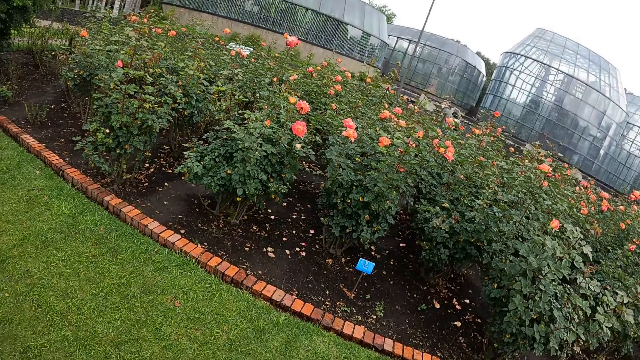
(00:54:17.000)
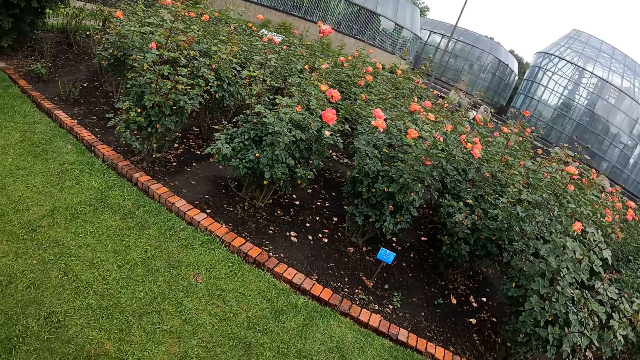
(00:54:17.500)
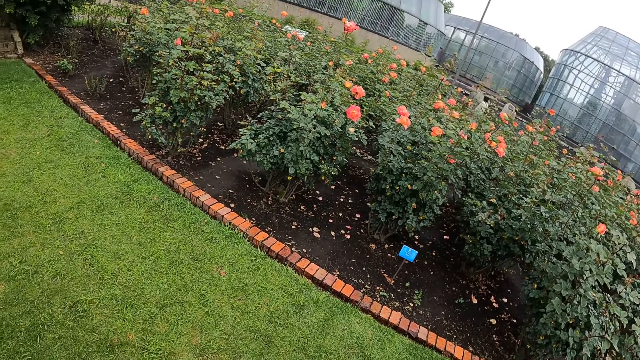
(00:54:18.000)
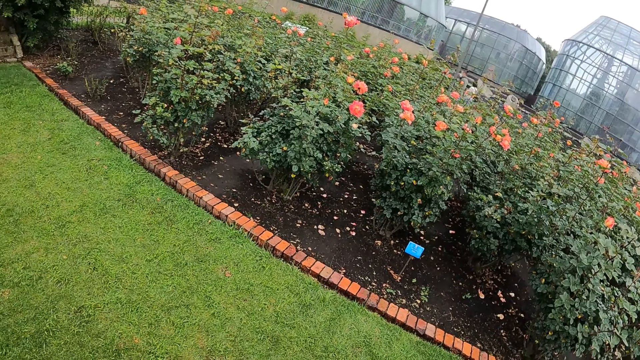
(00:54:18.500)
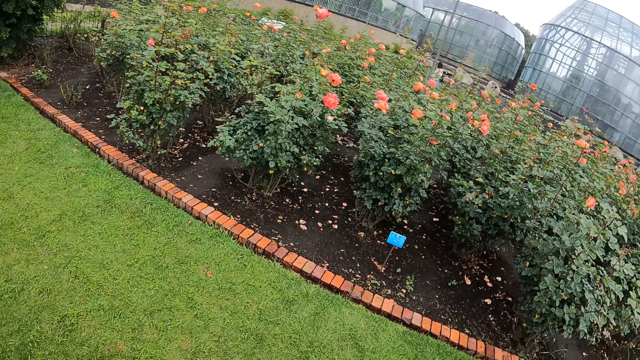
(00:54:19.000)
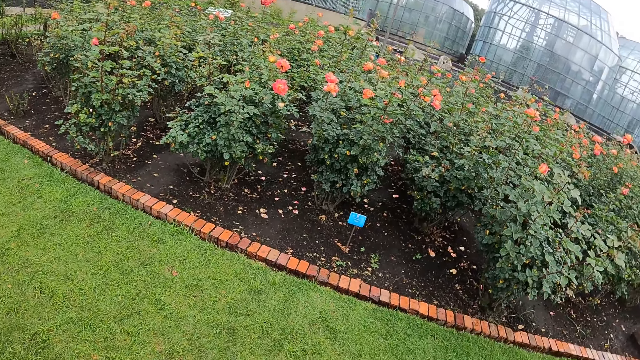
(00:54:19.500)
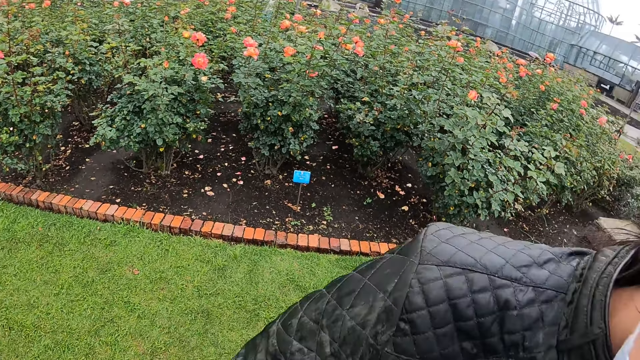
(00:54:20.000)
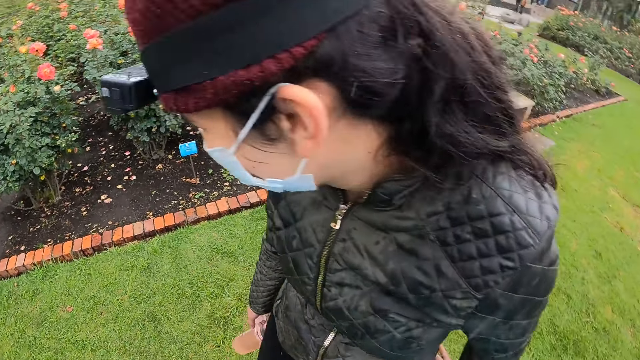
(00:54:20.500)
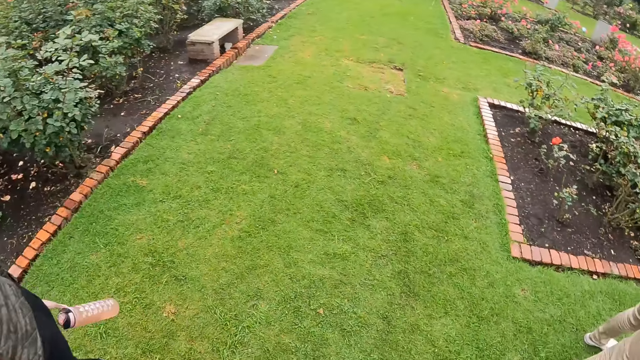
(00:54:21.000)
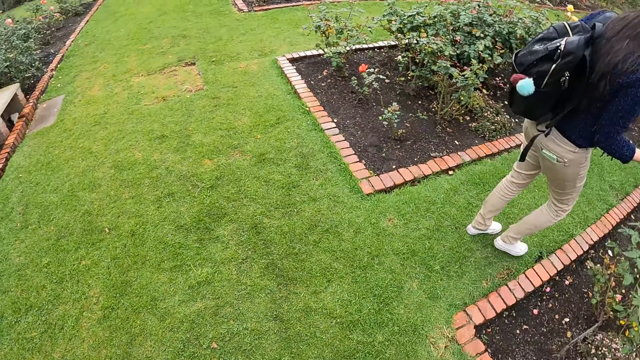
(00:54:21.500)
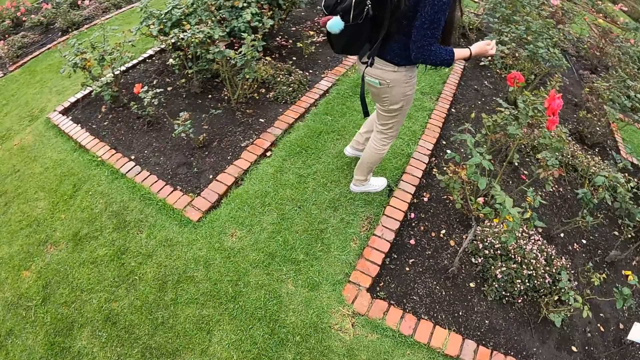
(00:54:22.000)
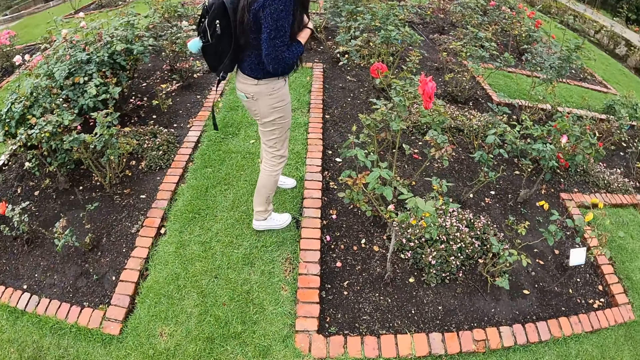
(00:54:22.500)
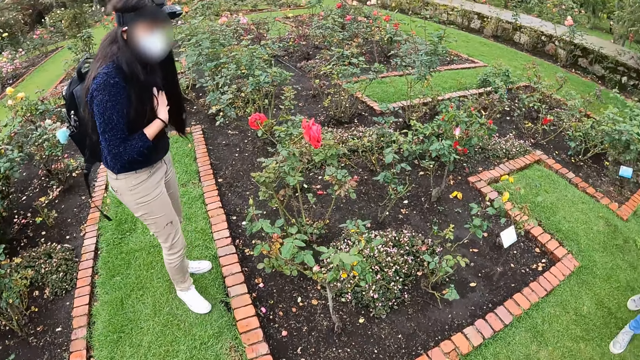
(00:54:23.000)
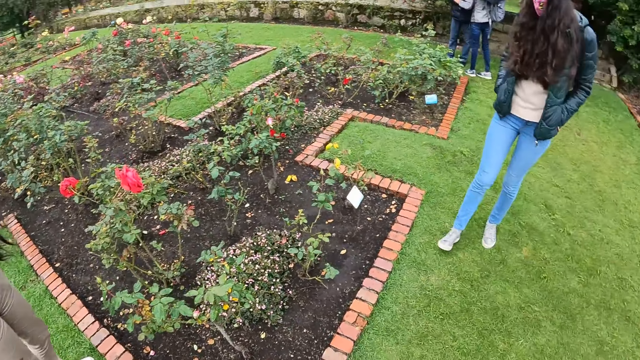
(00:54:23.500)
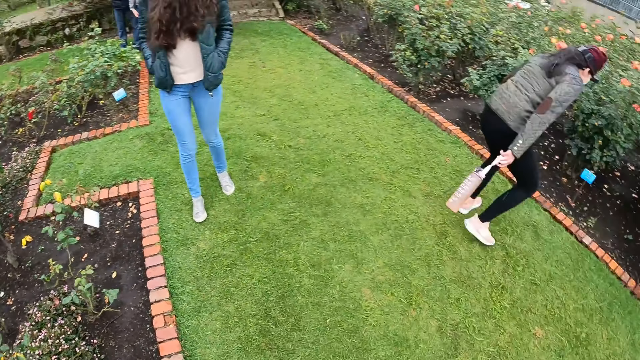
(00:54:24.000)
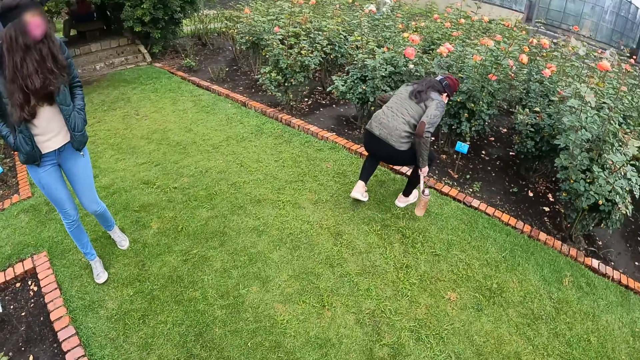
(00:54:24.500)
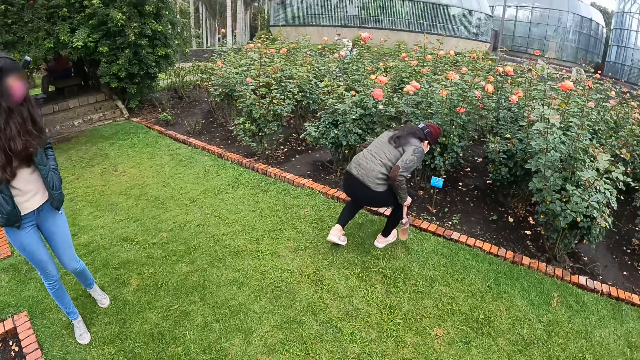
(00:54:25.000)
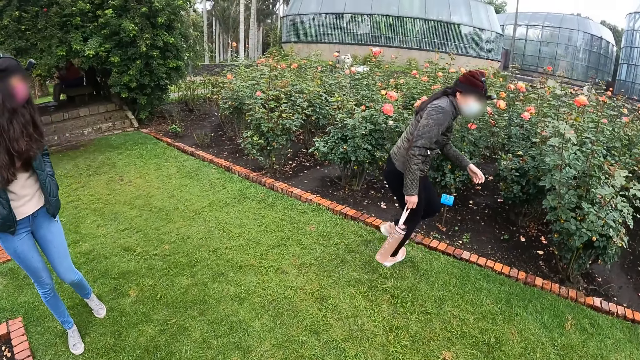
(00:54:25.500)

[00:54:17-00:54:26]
The camera wearer walks around the garden of flowers.

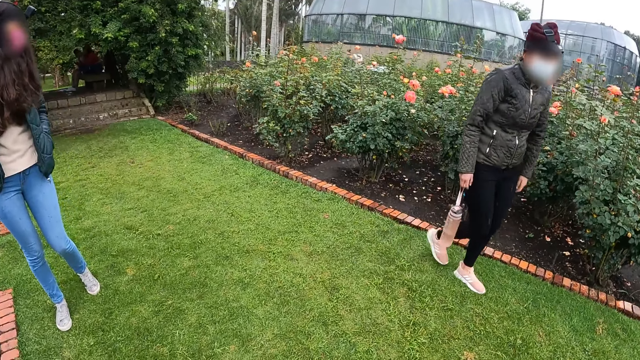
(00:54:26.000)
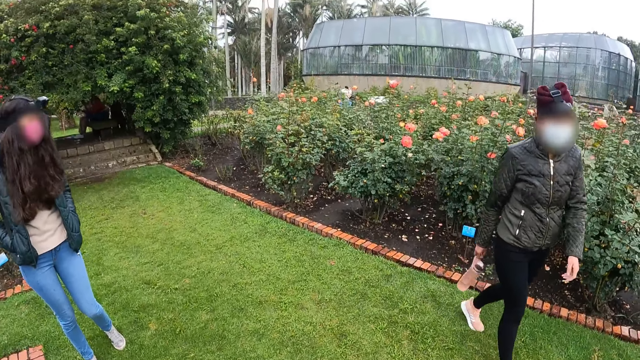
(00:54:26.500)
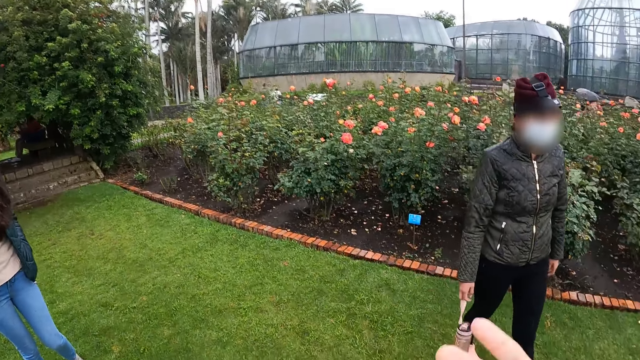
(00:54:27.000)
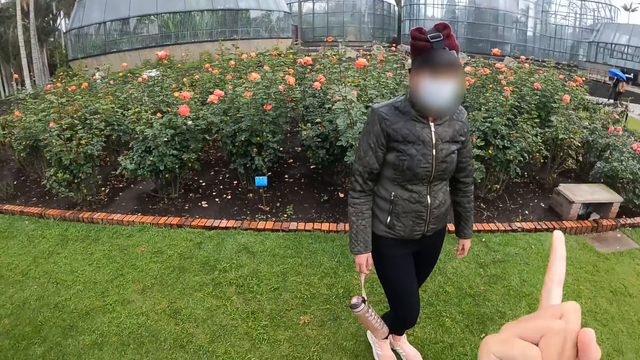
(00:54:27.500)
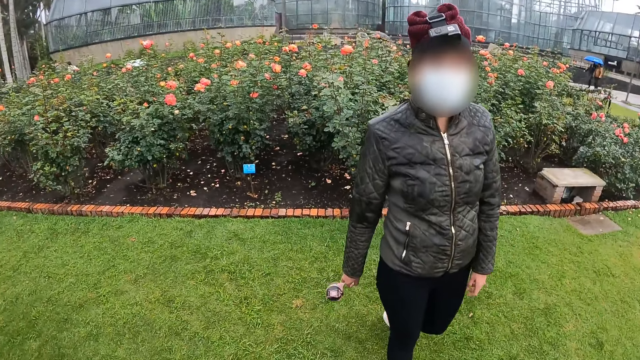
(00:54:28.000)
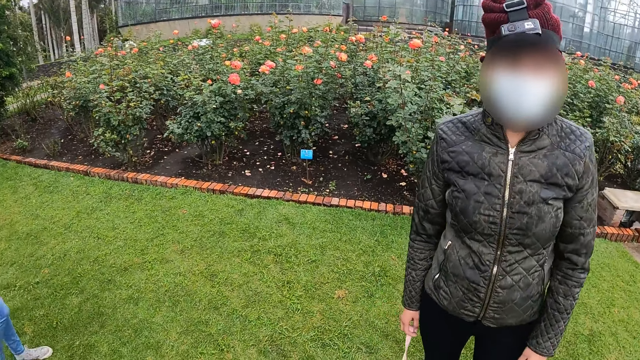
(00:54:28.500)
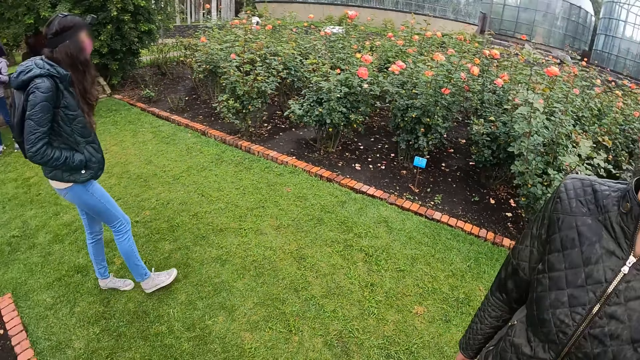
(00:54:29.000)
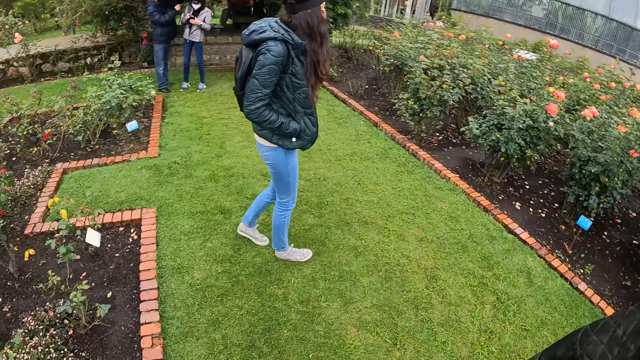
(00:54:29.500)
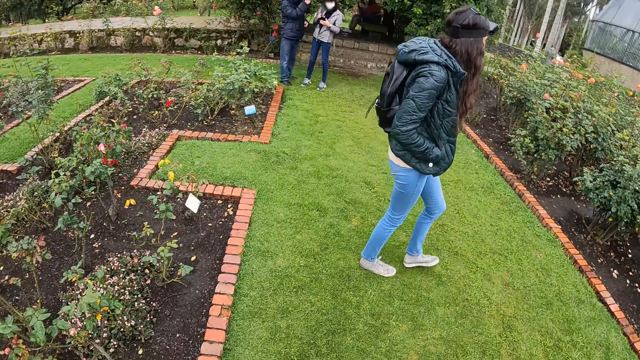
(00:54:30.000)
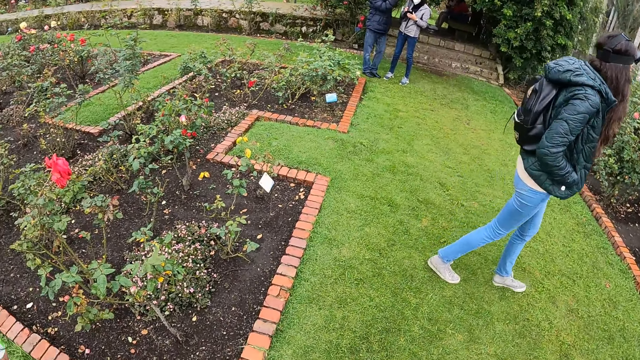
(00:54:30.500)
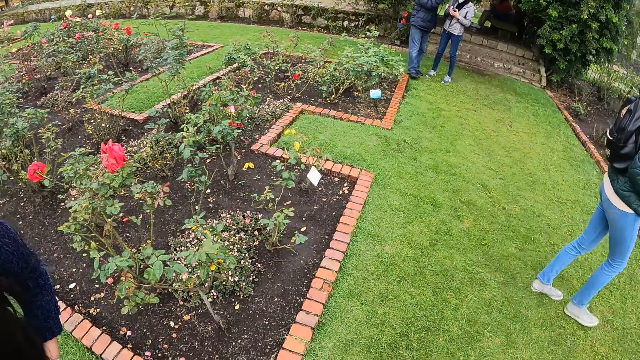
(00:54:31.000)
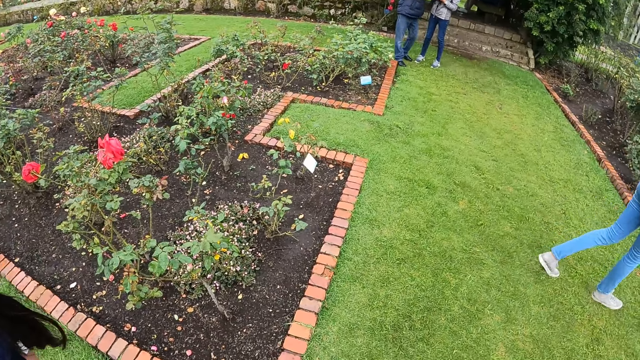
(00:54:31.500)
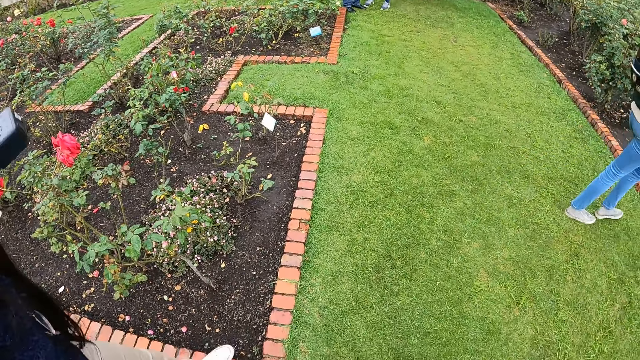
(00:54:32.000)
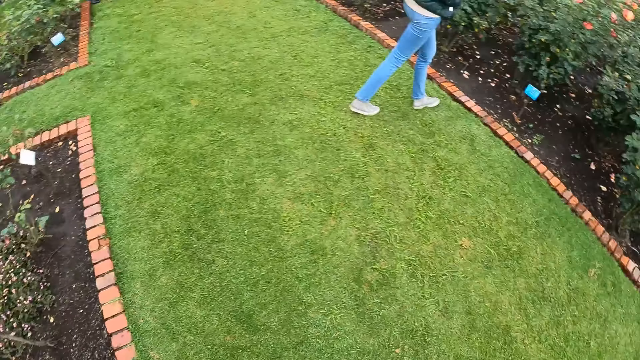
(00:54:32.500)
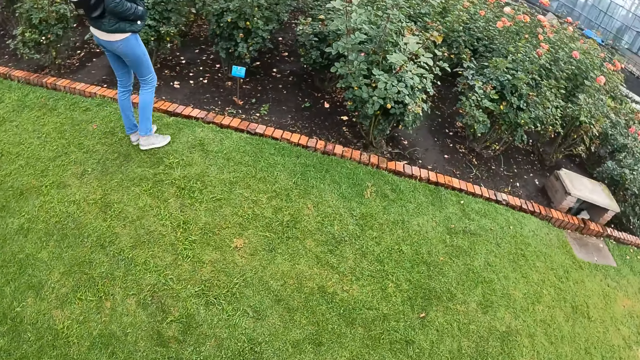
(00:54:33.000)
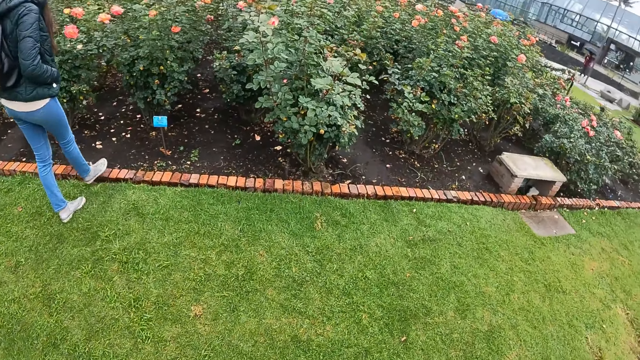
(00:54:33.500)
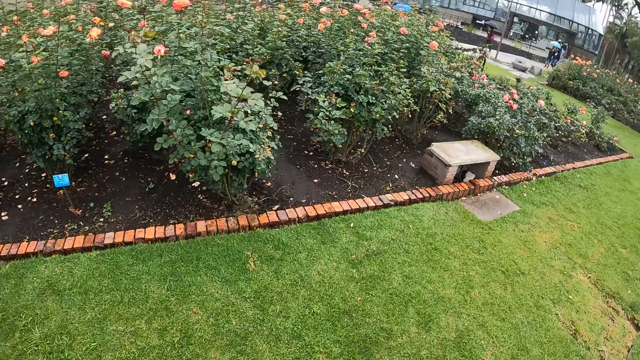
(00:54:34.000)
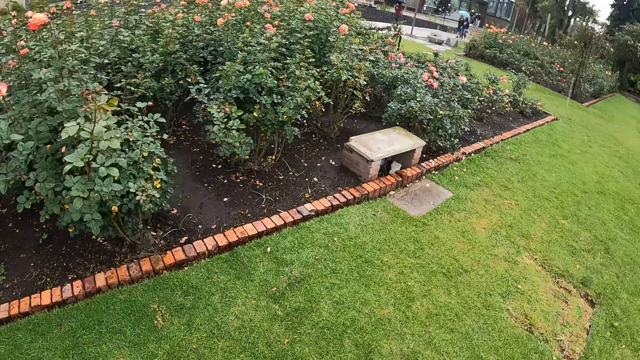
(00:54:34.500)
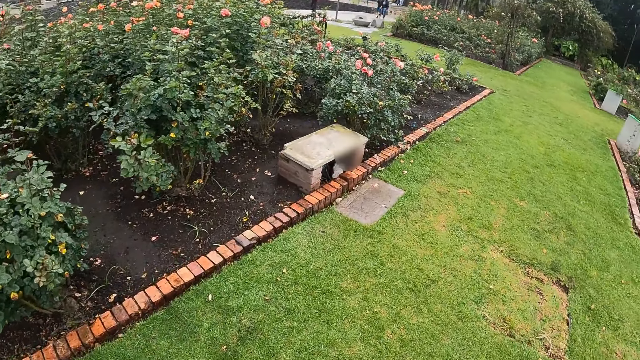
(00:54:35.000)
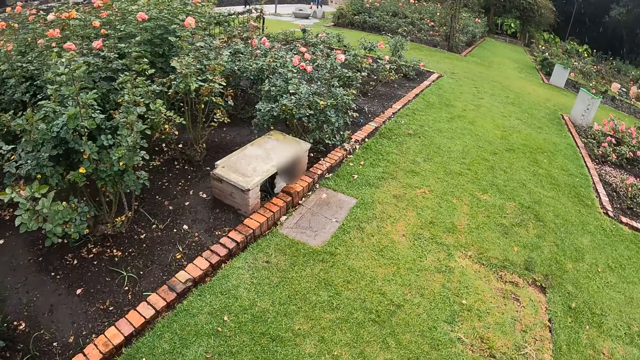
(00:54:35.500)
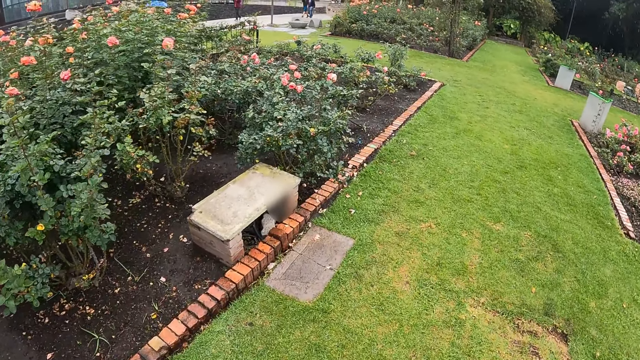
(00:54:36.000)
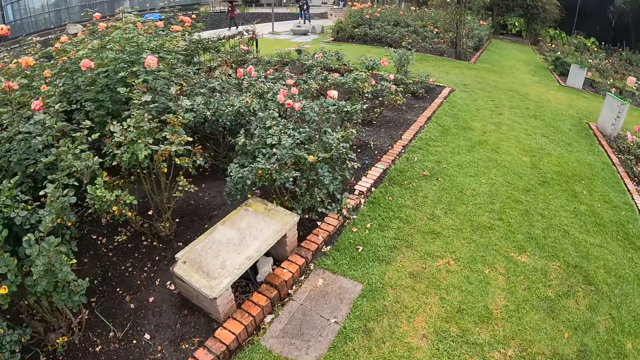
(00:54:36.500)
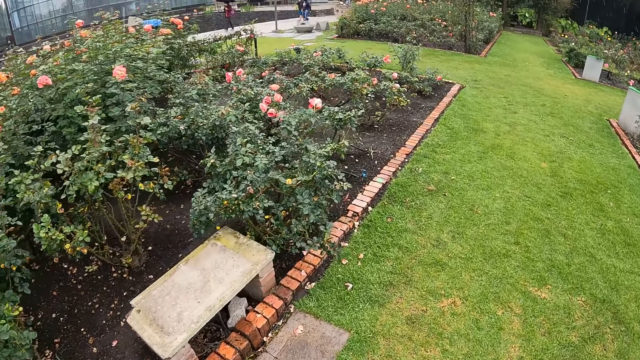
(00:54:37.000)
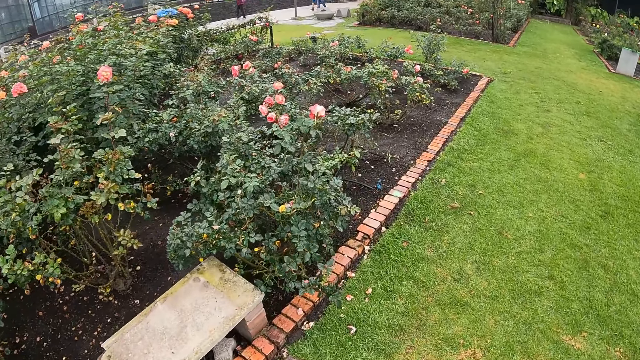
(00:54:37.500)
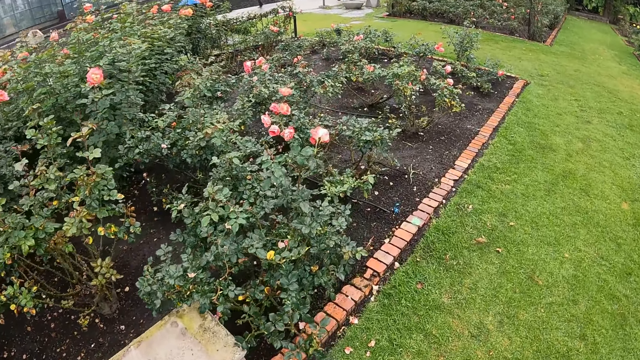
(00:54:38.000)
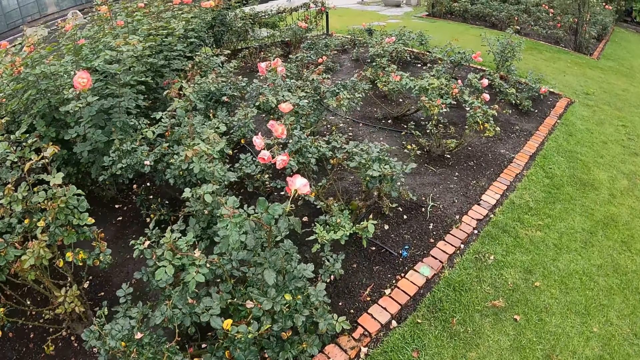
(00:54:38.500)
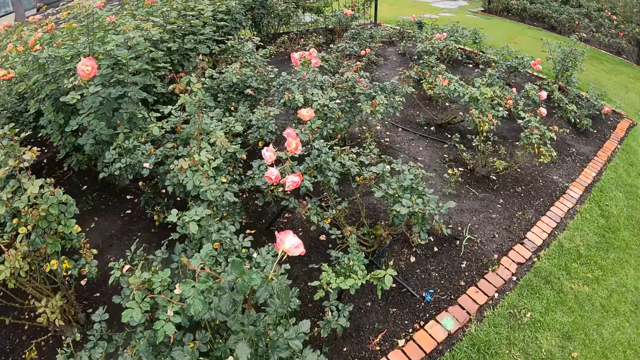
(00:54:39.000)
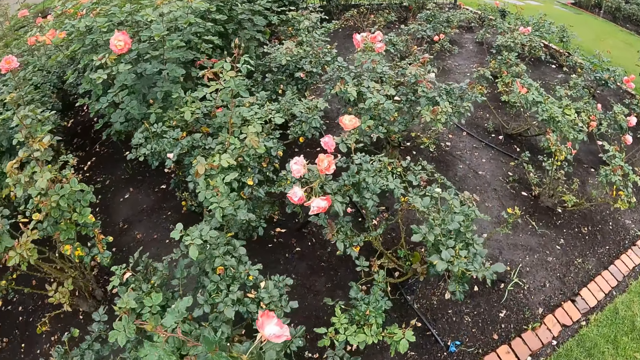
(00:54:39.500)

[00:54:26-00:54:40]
A person interacts with the camera wearer. The camera wearer walks around the garden of flowers.
